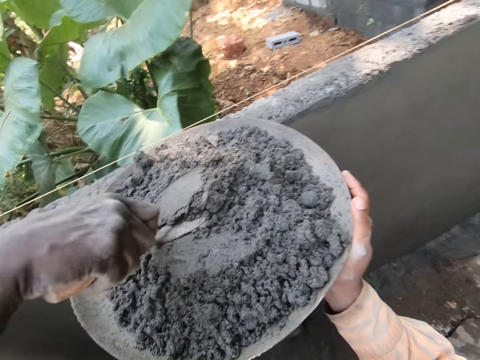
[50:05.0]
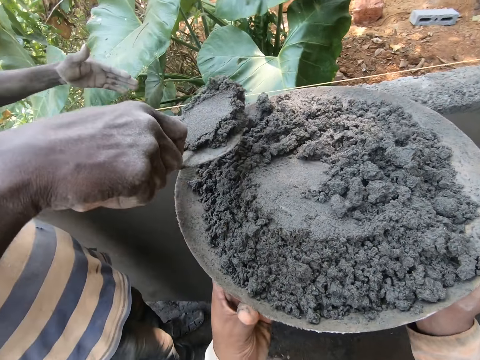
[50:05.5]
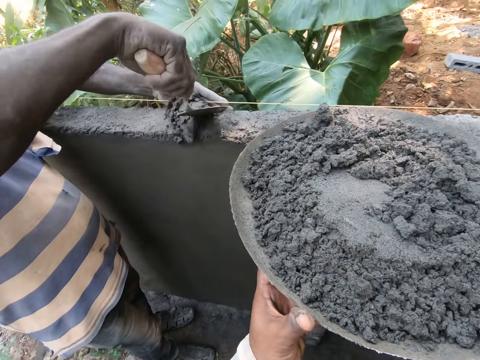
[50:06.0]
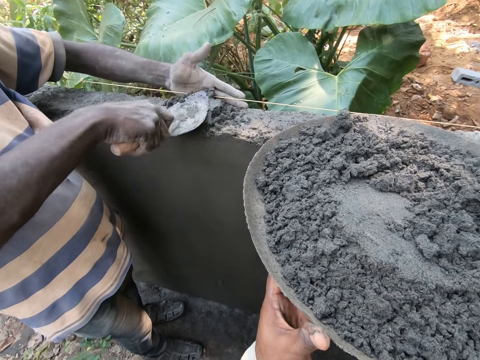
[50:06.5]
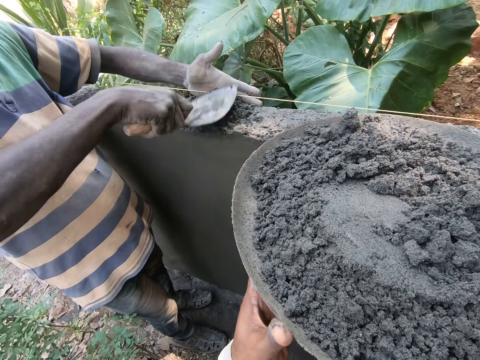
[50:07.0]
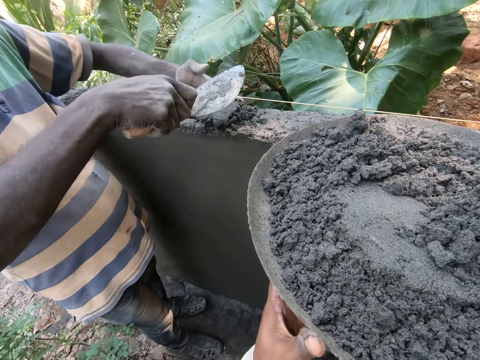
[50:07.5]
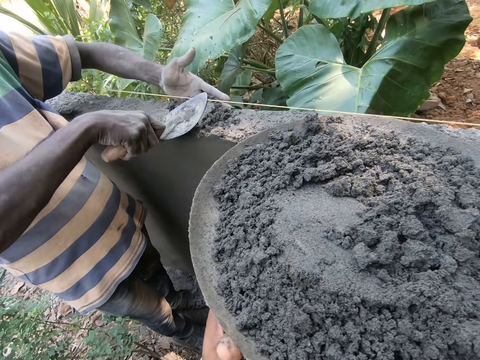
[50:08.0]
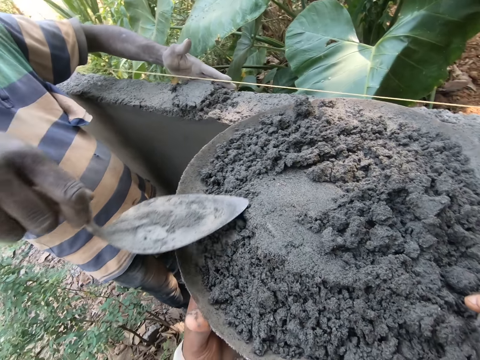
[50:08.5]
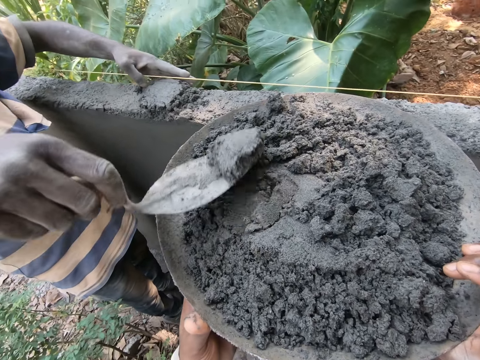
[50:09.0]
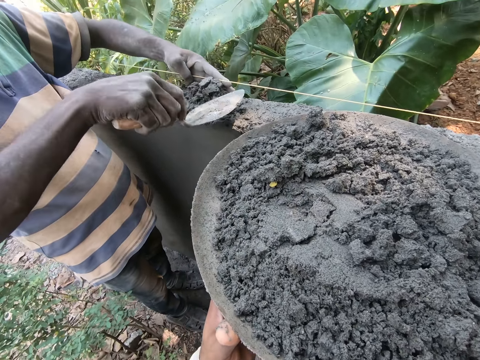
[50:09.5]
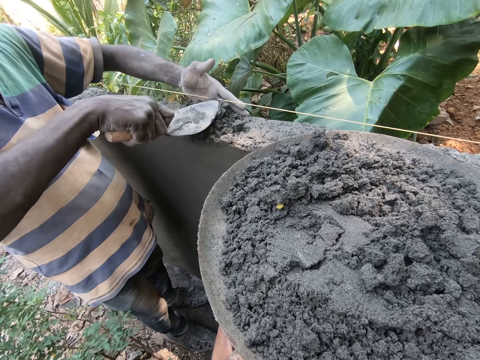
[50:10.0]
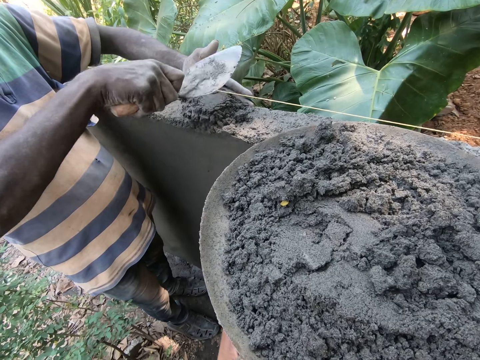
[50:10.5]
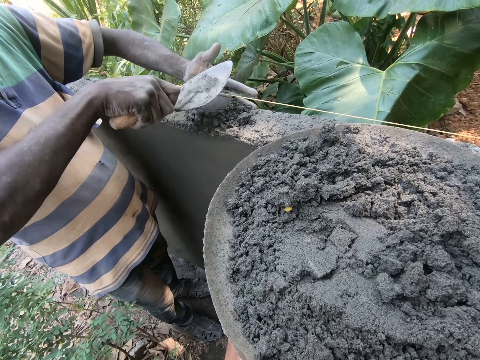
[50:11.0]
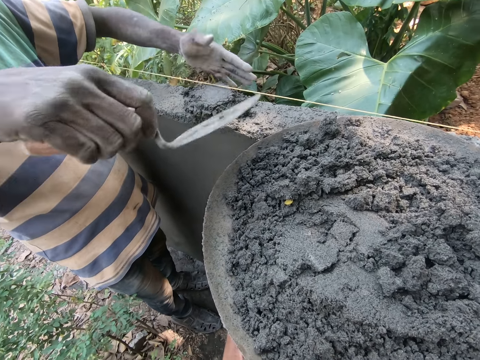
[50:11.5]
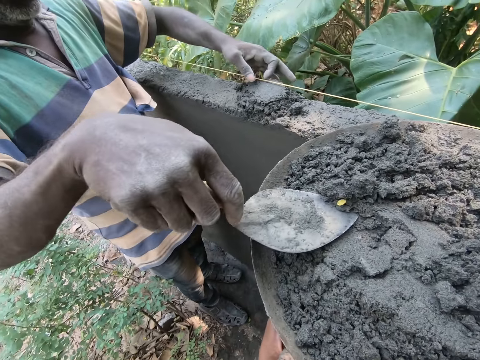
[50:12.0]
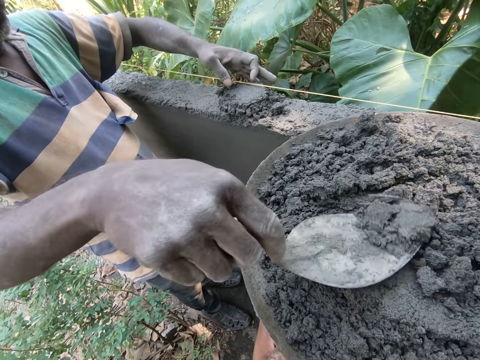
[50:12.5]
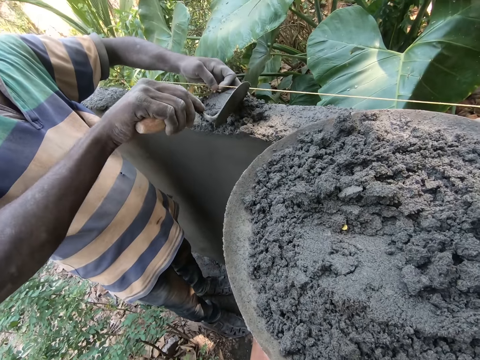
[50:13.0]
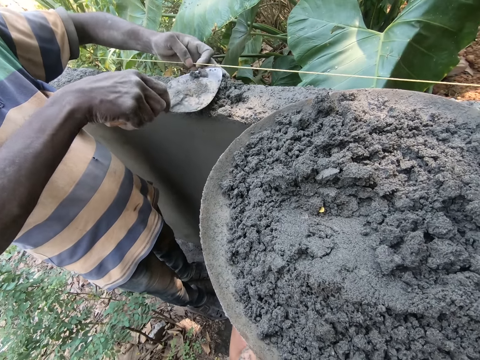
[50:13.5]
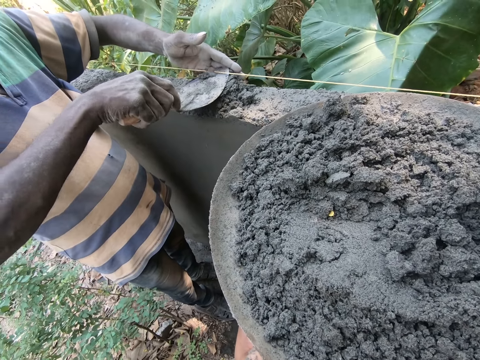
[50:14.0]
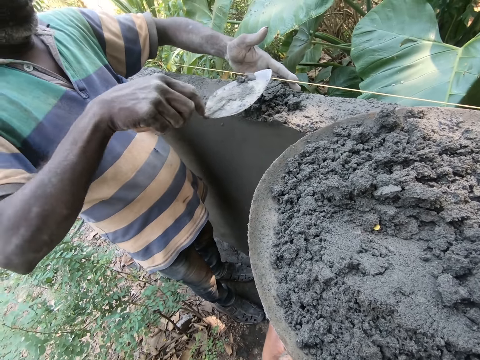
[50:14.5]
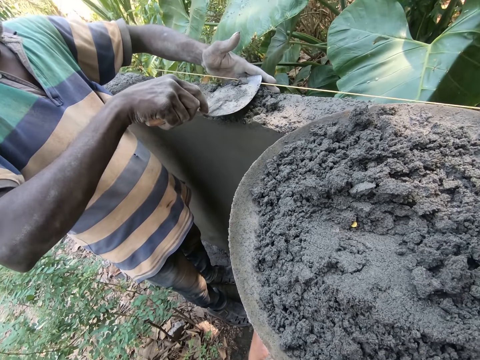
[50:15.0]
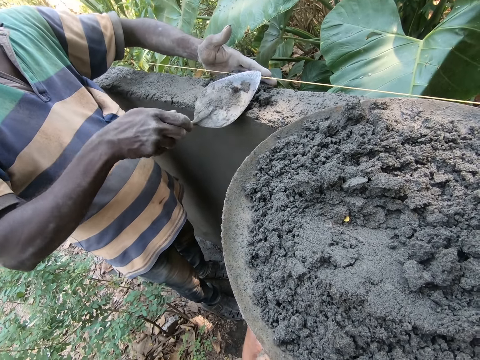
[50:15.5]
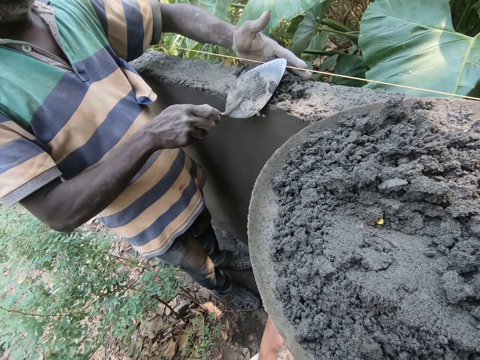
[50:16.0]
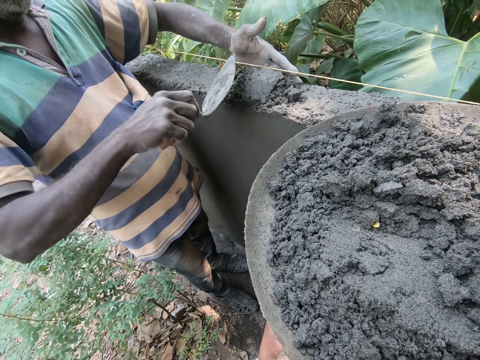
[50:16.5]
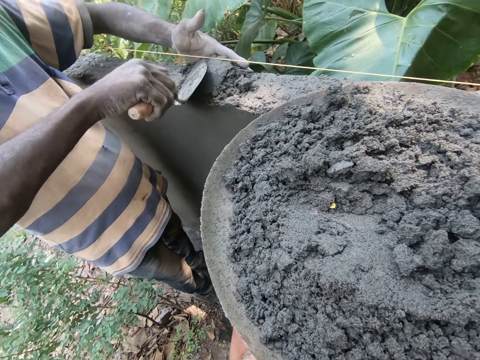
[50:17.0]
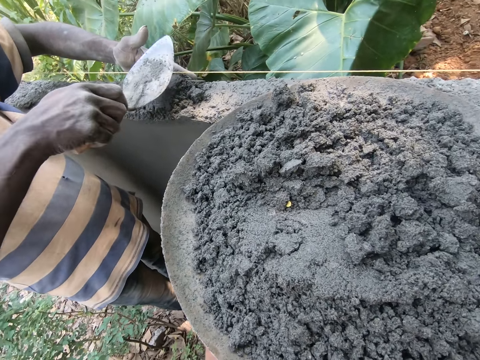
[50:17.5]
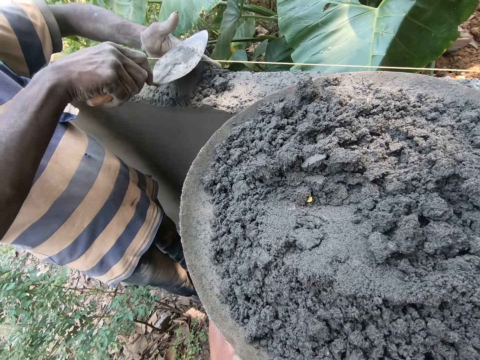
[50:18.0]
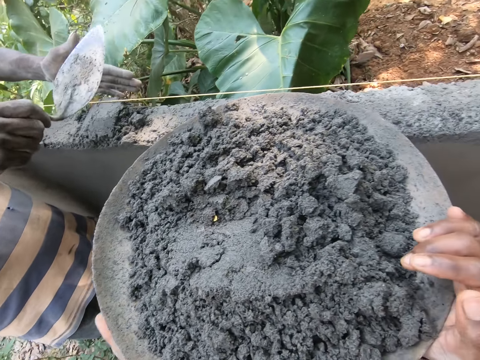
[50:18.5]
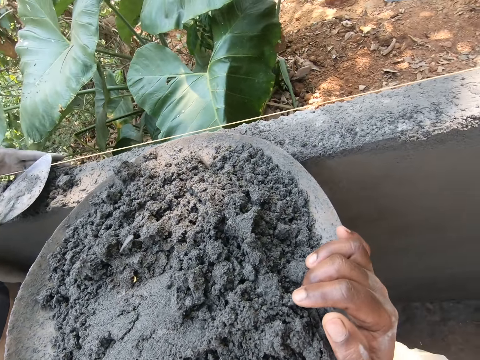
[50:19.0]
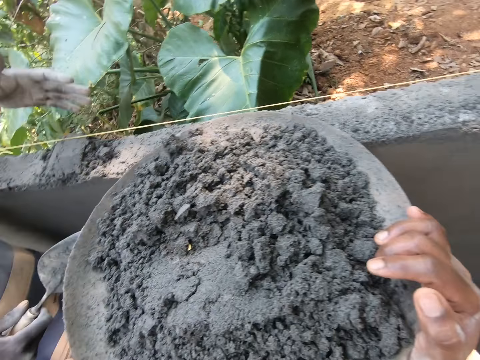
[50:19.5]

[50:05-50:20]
A man takes mortar from the bowl with the hand trowel in his right hand. The man pours the mortar on the fence with the hand trowel in his right hand, sets the mortar on the fence with the hand trowel in his right hand, dabs the hand trowel on the mortar with his right hand and guides the mortar on the fence with his left hand. The man takes mortar from the bowl with the hand trowel in his right hand, pours the mortar on the fence with the hand trowel in his right hand and guides the mortar on the fence with his left hand. The camera wearer converses with the man. The man dabs the hand trowel on the mortar with his right hand. The man takes mortar from the bowl with the hand trowel in his right hand and holds a rope with his left hand. The man pours the mortar on the fence with the hand trowel in his right hand and smoothens the mortar with the hand trowel in his right hand. The man spreads the cement on the wall.

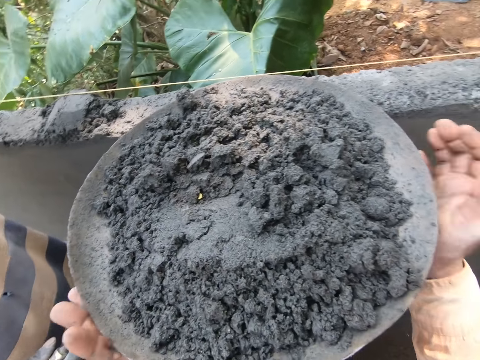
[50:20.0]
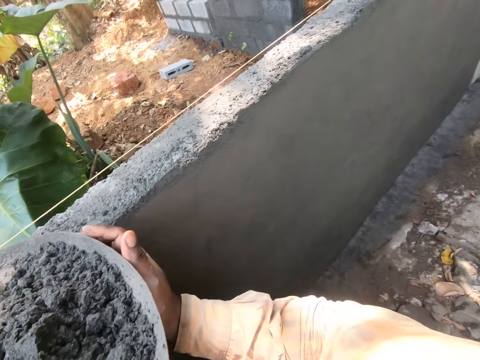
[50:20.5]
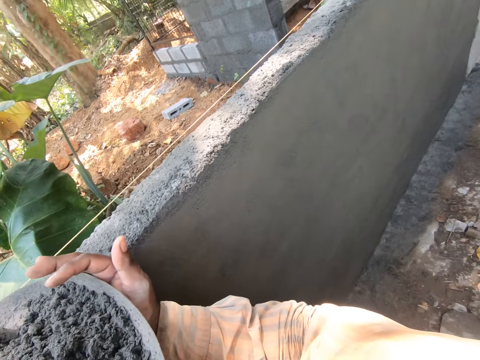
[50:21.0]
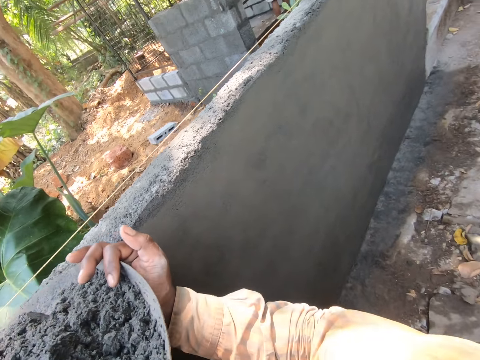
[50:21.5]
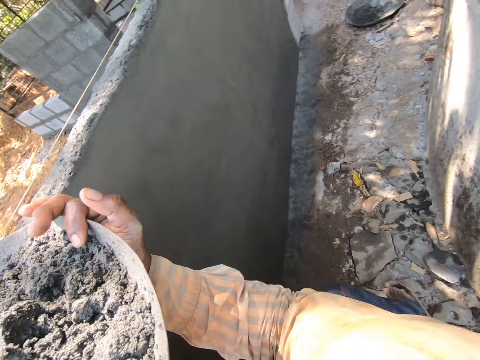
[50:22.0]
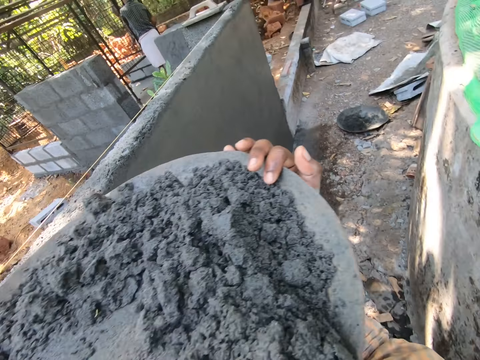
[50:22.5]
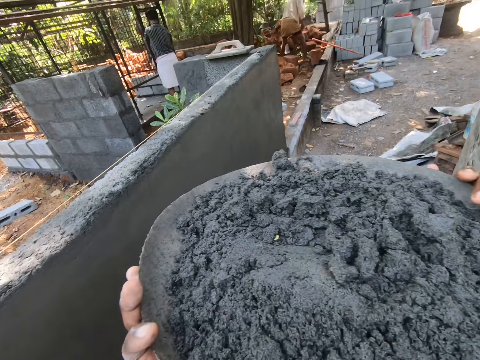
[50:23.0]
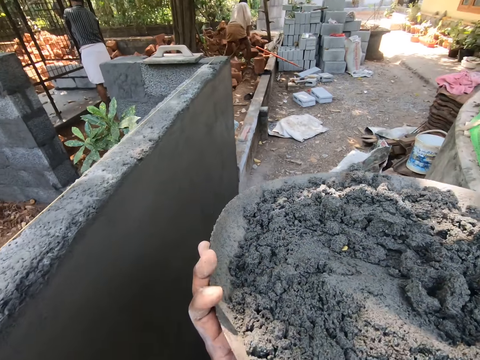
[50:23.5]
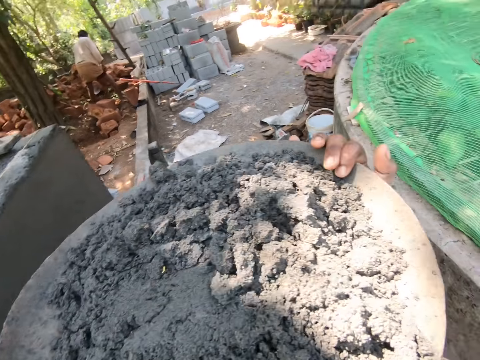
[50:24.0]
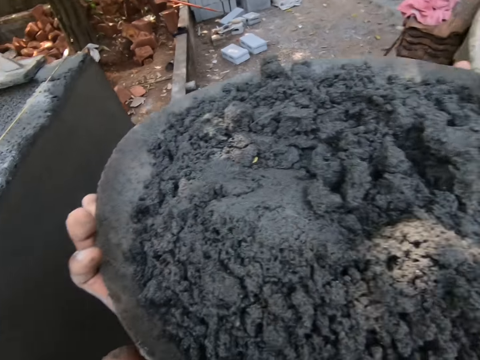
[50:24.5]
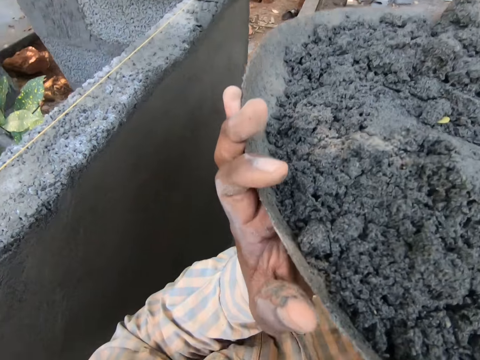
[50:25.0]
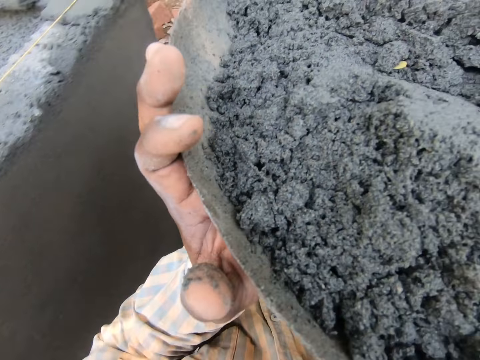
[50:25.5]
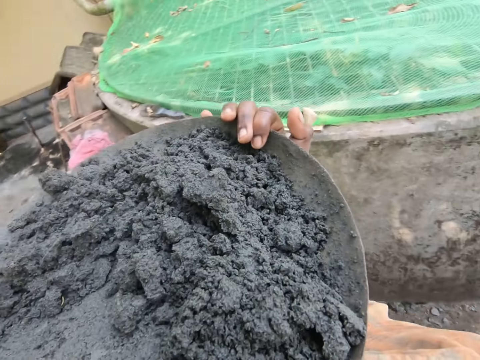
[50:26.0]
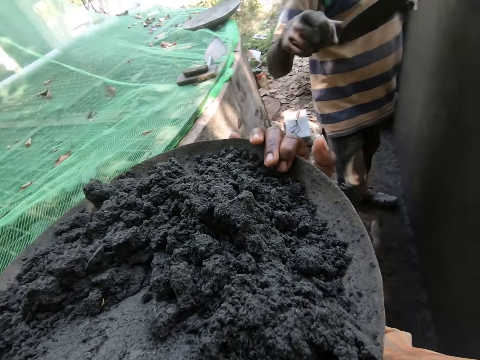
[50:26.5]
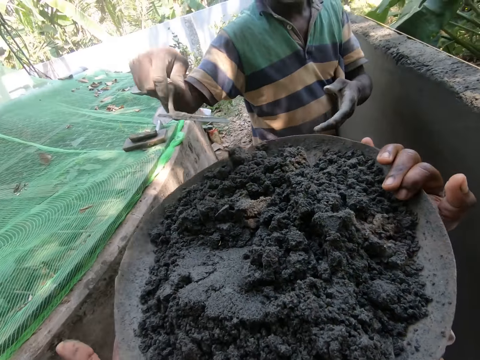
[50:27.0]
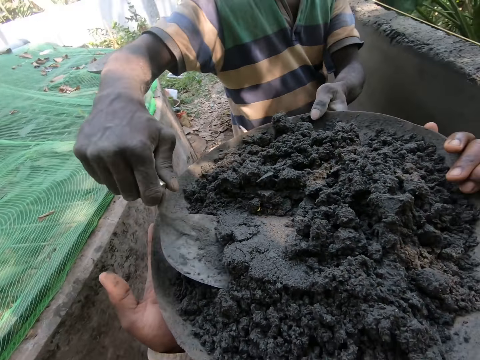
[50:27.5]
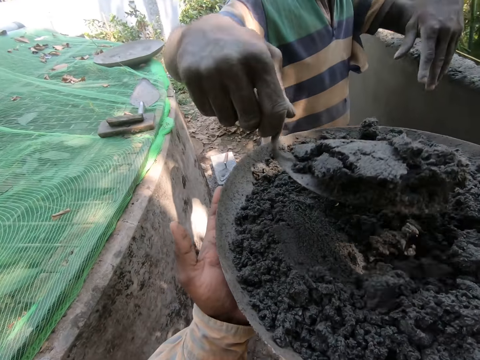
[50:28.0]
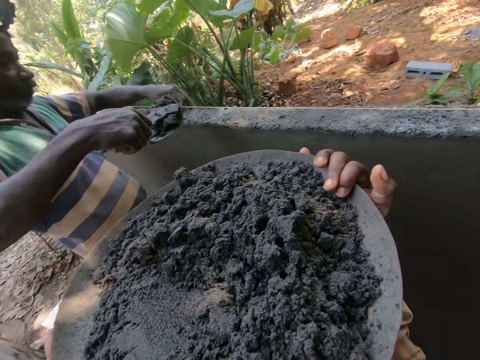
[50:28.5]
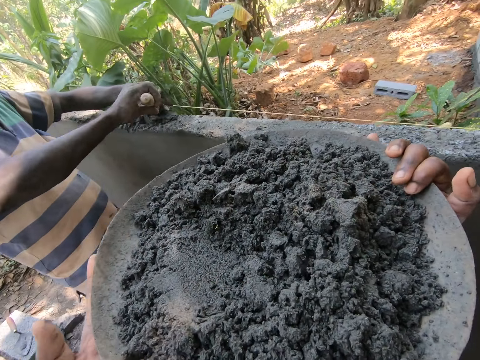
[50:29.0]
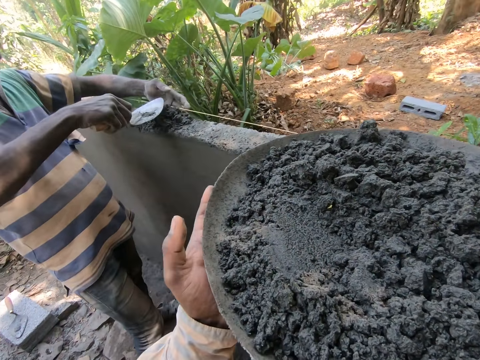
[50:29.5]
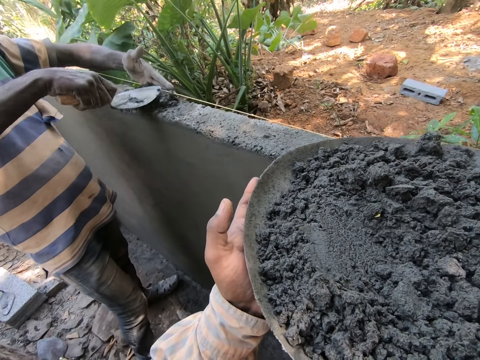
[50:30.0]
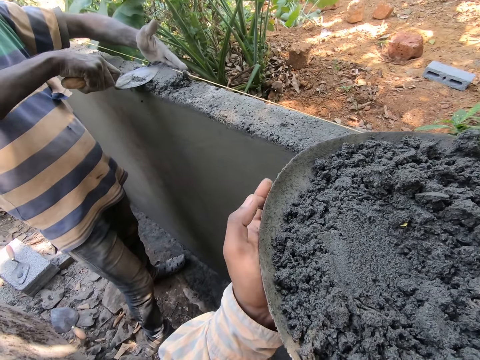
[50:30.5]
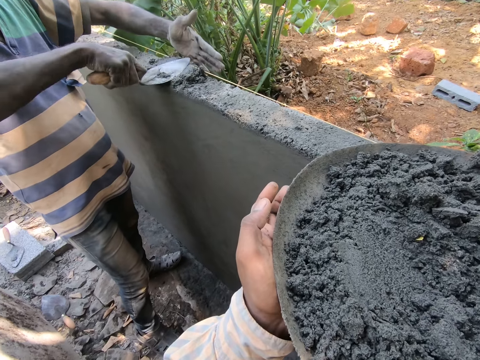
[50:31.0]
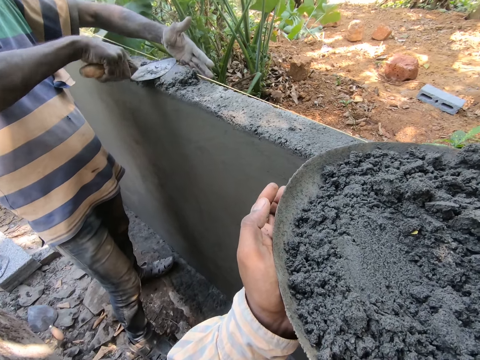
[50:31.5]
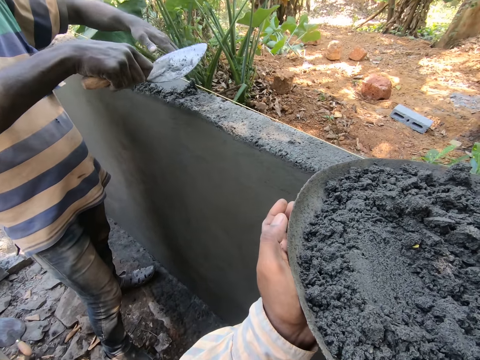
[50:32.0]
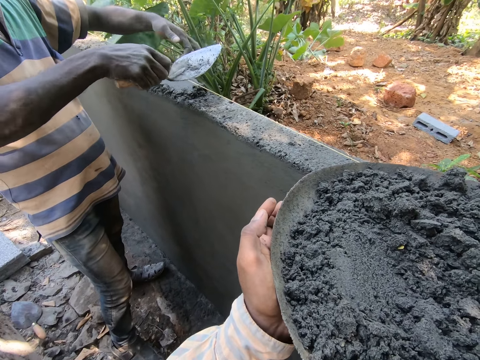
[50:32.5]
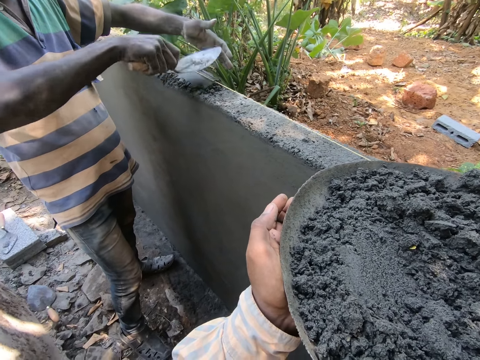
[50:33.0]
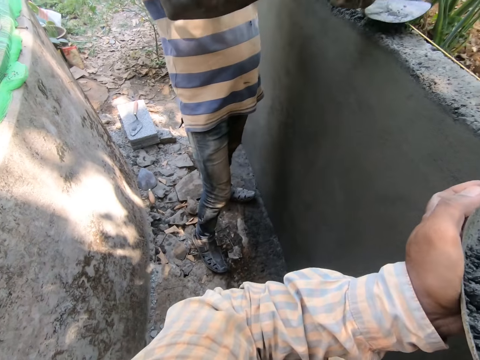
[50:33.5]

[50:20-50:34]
The camera wearer carries the bowl of mortar from the fence with both hands. They walk carrying the head pan. A man takes mortar from the bowl with the hand trowel in his right hand and holds the bowl of mortar with his left hand. The man pours the mortar on the fence with the hand trowel in his right hand and smoothens the mortar with the hand trowel in his right hand. The camera wearer drops the bowl of mortar on the fence with both hands. The man dabs the hand trowel on the mortar with his right hand. The camera wearer converses with the man.
